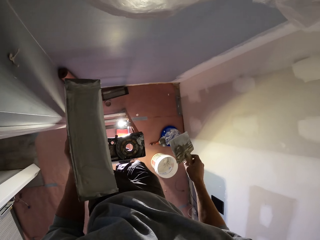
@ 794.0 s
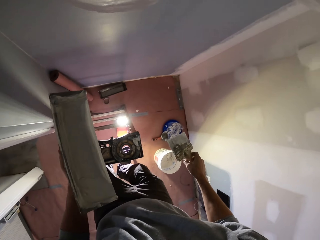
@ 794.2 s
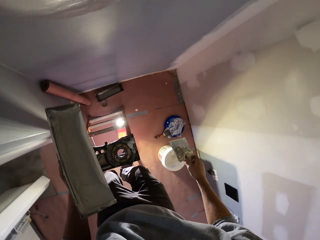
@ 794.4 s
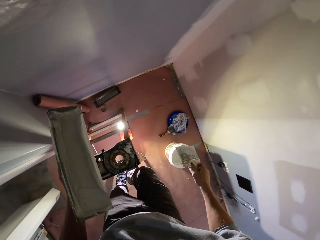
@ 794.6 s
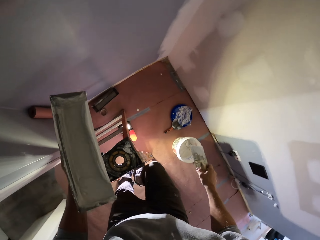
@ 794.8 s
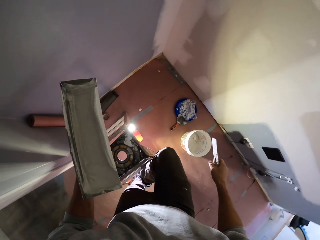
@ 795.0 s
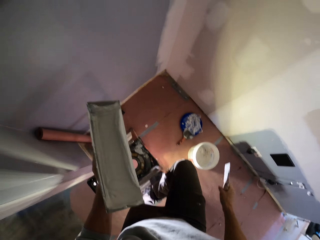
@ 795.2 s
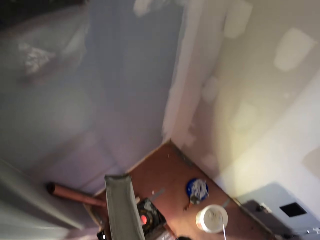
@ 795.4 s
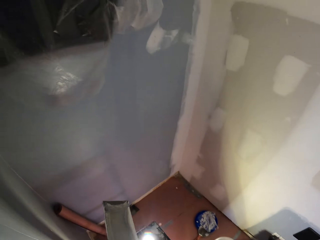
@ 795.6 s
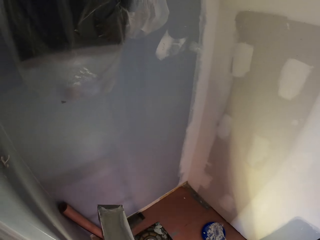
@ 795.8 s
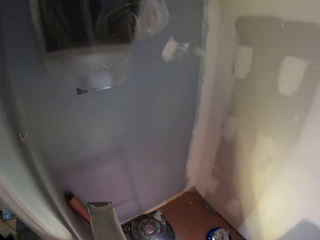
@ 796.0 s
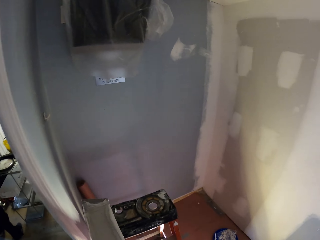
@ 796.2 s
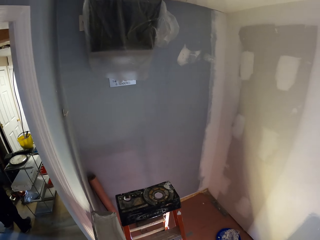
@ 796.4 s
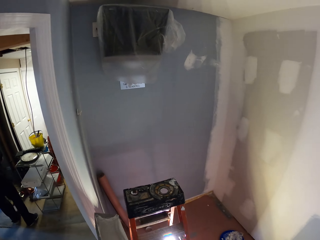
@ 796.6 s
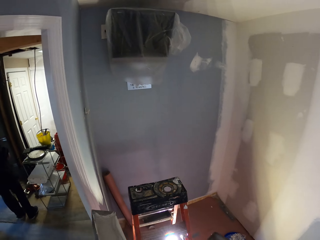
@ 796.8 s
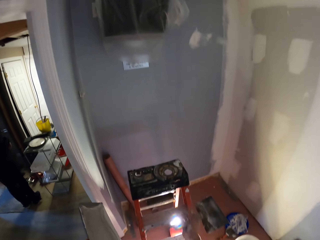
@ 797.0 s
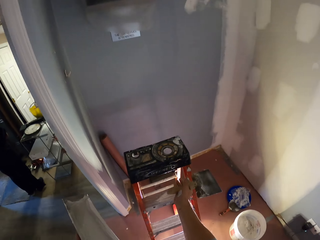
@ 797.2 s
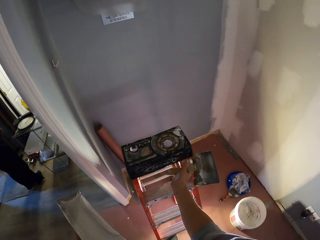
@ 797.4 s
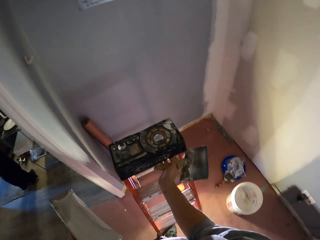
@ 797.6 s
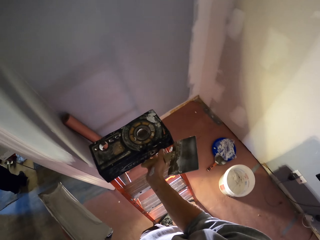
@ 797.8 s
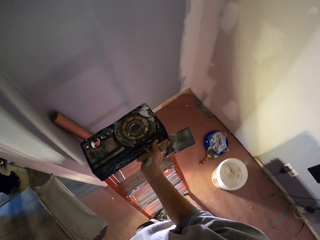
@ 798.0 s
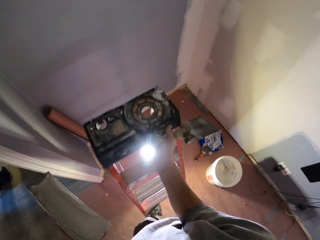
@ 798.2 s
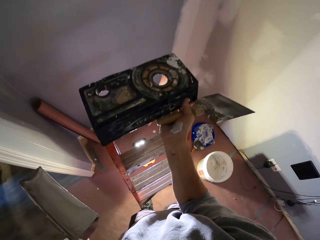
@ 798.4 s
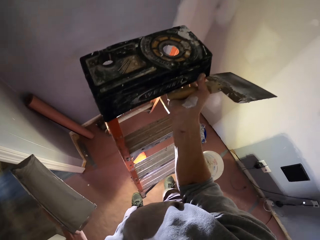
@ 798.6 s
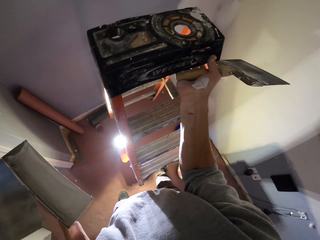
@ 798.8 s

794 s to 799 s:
The camera wearer removes paint from the paint brush. They step down the step stool and carry the step stool.

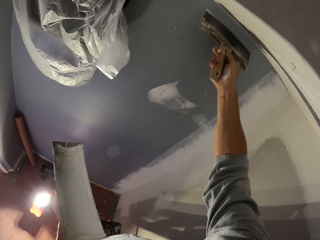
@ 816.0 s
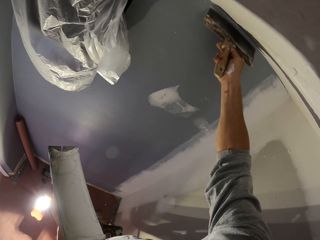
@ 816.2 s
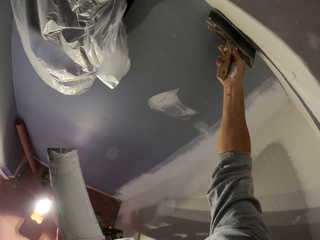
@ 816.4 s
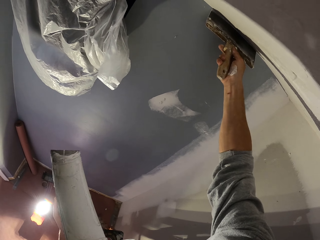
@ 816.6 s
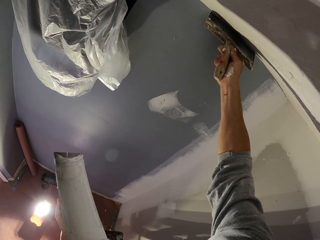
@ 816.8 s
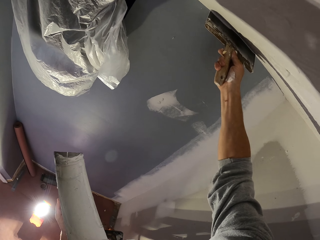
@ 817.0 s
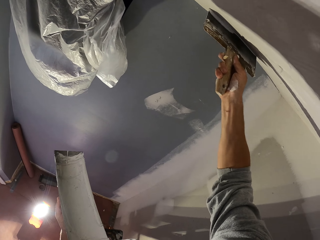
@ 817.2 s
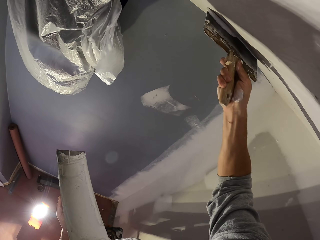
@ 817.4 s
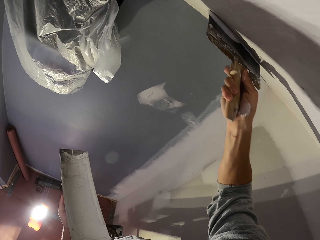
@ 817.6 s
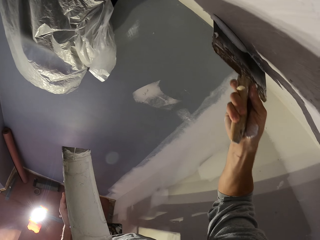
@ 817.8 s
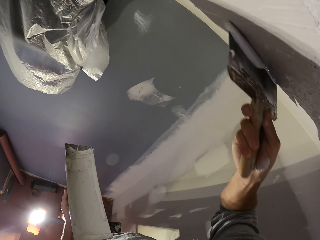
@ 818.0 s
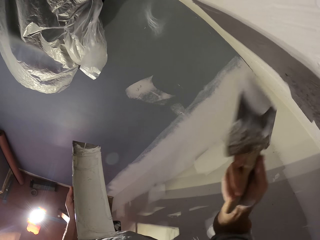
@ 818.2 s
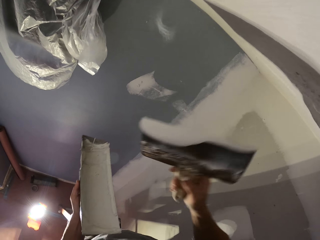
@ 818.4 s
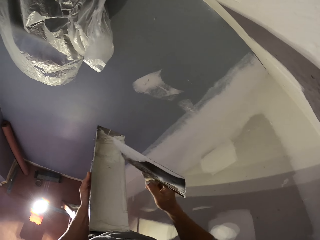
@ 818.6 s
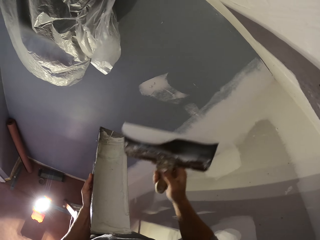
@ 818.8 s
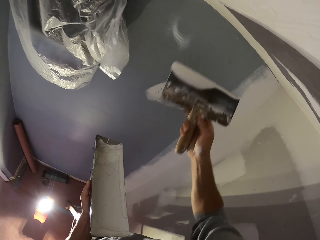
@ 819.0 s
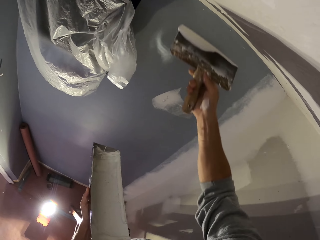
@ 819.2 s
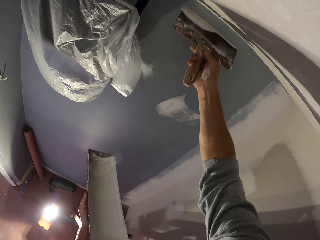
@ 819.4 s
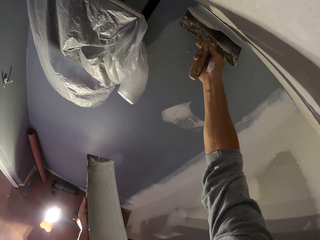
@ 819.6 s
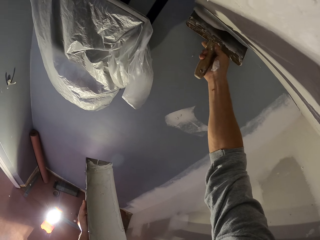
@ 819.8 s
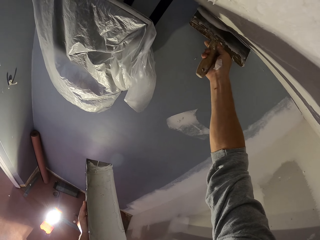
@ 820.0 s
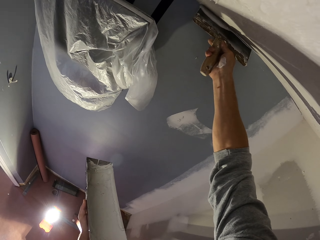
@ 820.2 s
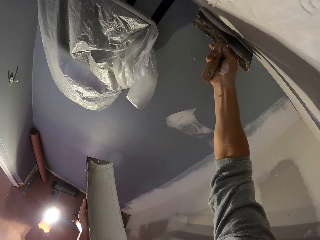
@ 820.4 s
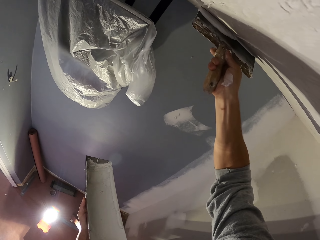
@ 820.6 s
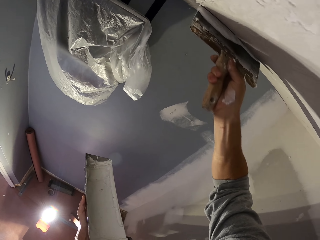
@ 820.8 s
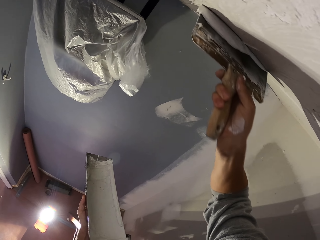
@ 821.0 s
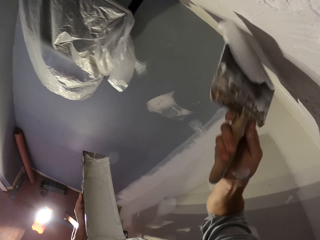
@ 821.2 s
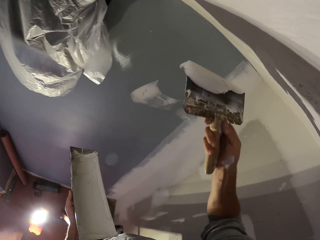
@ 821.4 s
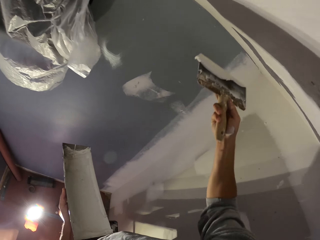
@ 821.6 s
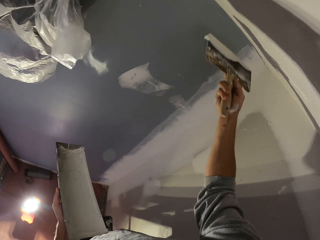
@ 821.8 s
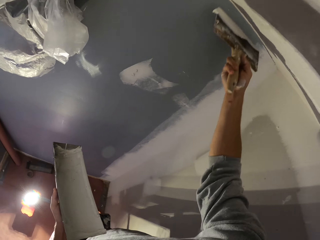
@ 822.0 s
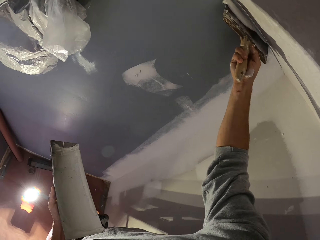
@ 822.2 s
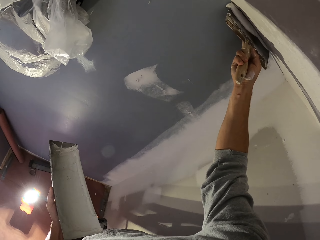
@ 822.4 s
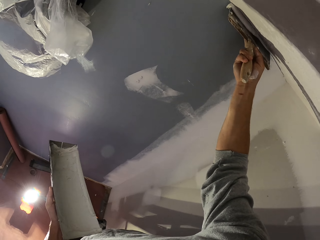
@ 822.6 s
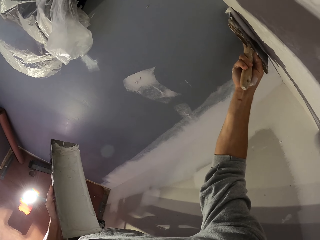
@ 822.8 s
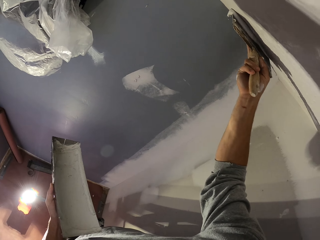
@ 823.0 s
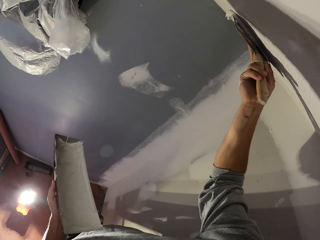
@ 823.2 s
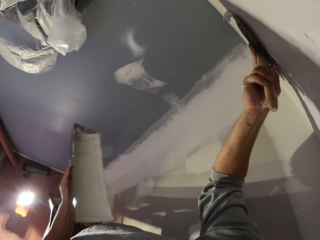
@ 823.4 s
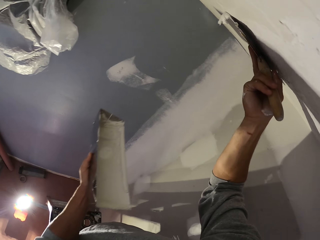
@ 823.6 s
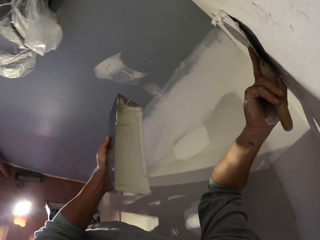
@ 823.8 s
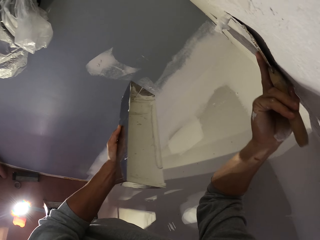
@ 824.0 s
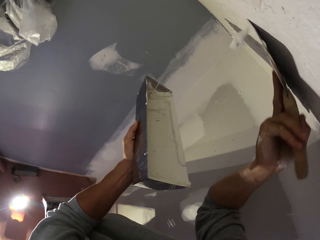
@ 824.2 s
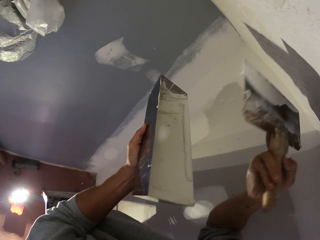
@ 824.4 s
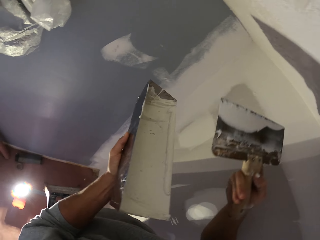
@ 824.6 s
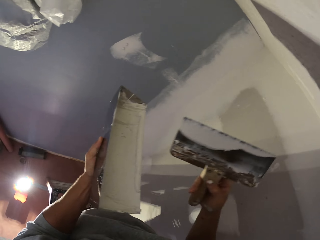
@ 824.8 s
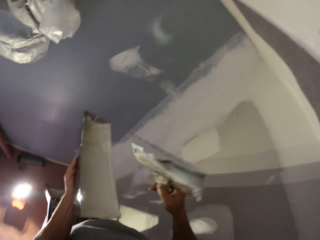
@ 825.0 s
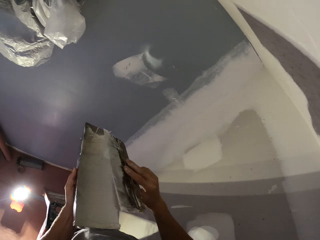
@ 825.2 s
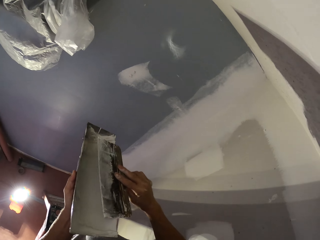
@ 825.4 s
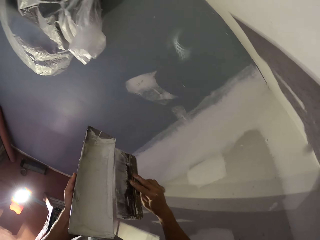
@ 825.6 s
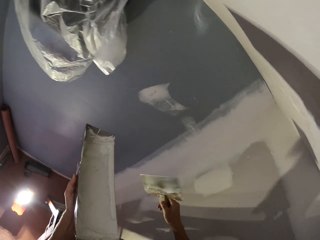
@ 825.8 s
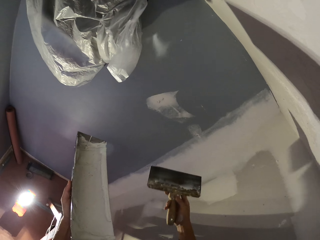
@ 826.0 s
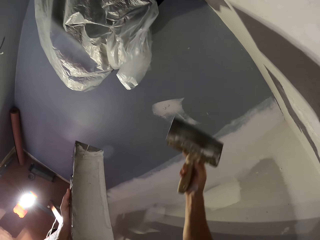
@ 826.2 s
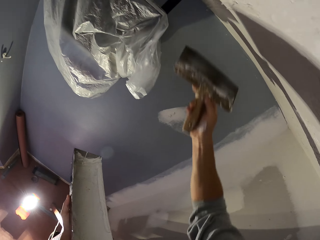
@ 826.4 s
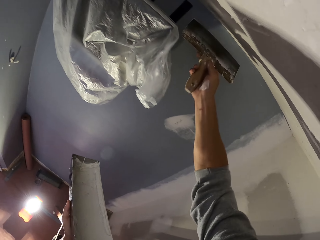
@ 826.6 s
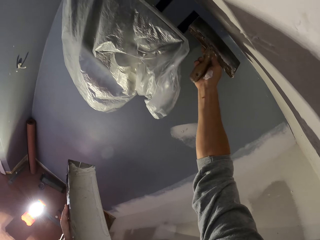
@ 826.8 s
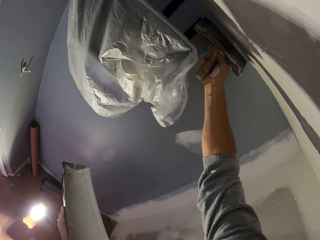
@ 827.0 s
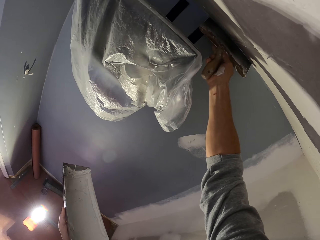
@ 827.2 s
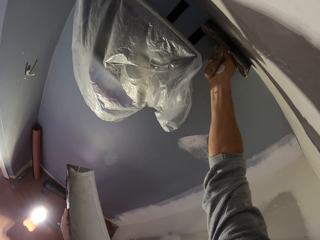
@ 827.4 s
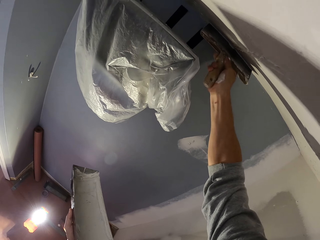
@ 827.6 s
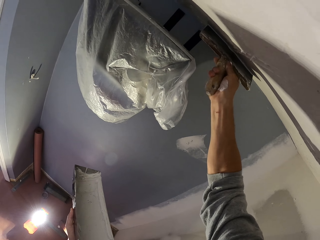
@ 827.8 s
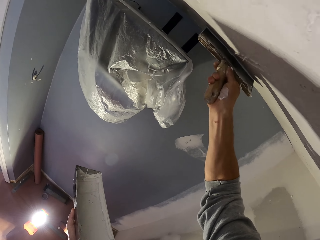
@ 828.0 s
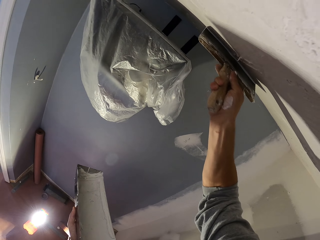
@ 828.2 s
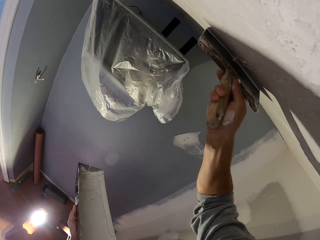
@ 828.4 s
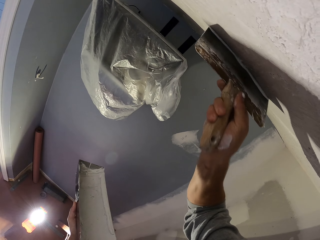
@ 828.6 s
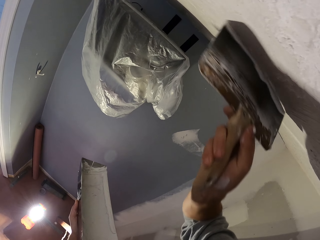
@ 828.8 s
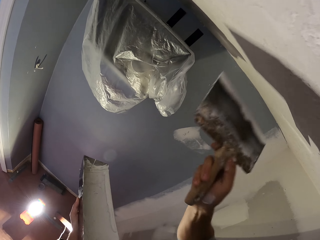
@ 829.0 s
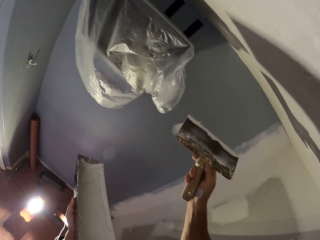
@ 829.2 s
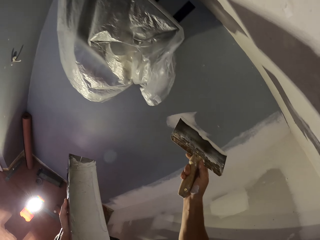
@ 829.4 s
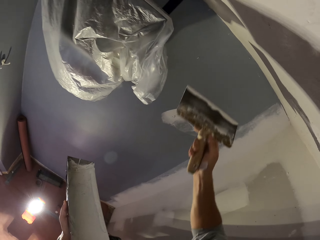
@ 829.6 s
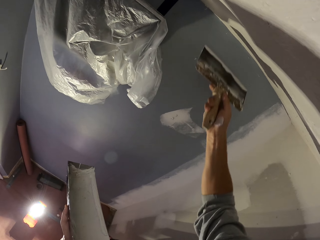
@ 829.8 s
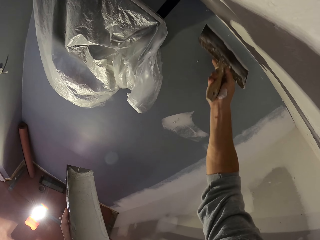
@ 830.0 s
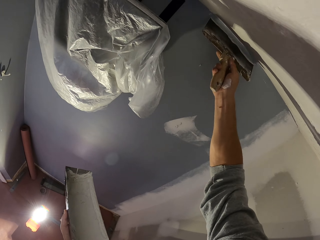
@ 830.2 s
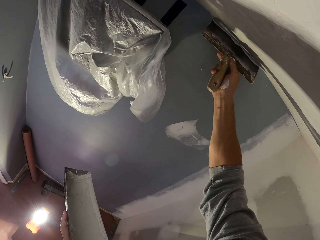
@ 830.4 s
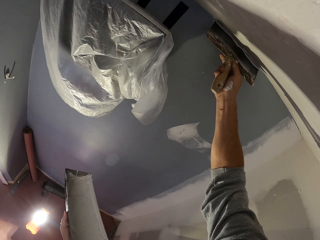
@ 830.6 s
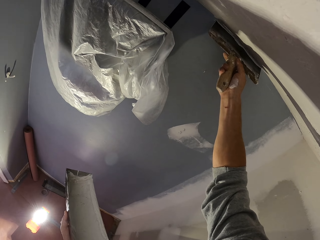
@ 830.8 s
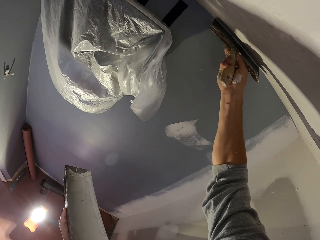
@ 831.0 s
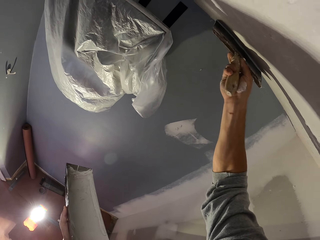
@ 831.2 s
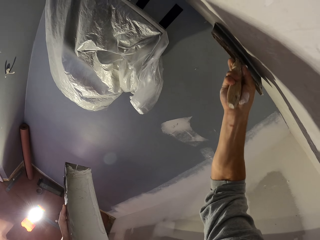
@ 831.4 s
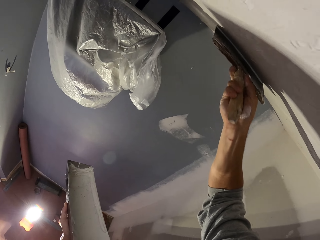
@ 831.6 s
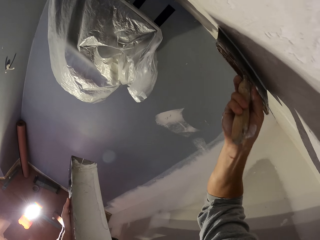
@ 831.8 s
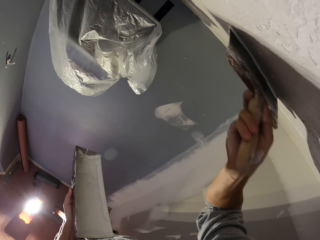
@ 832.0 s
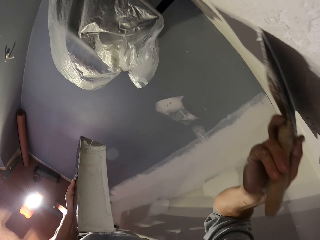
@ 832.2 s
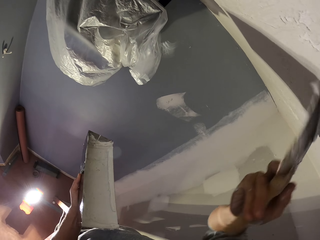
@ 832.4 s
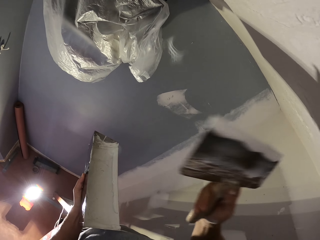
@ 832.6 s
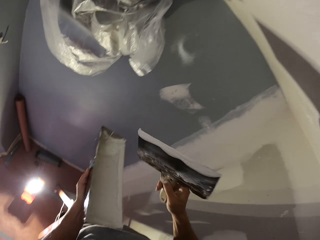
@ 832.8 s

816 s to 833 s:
The camera wearer paints the wall with a paint brush. He reduces paint from the paint brush. He rubs the scraper on the filler can. He paints the wall with the paint brush. He moves his hand with the scraper towards the filler can. He applies the filler on the wall. He stops applying the filler. He applies the filler on the wall.
